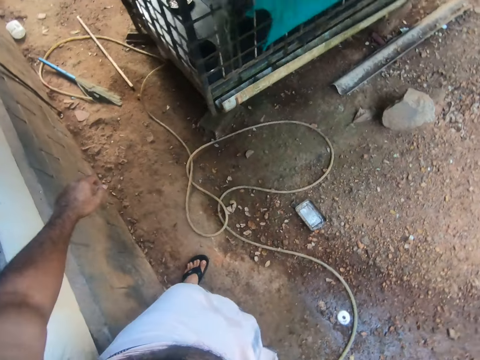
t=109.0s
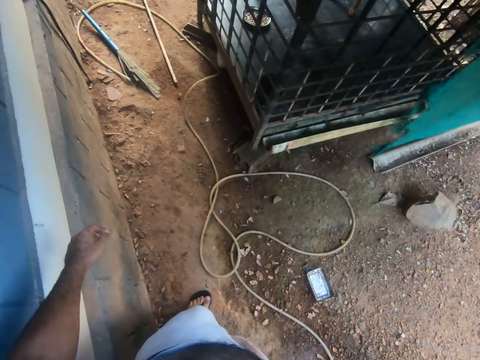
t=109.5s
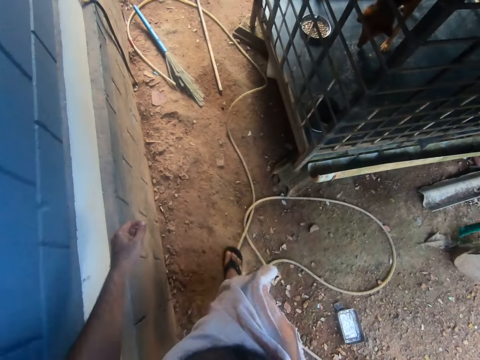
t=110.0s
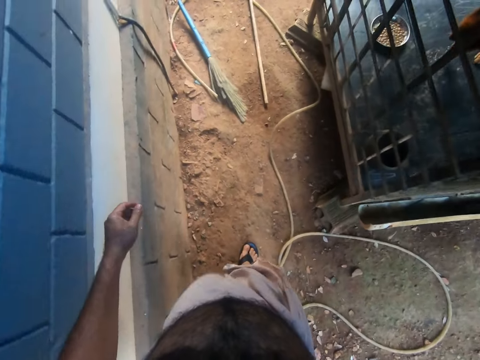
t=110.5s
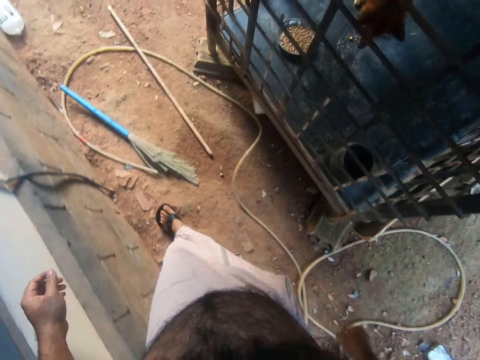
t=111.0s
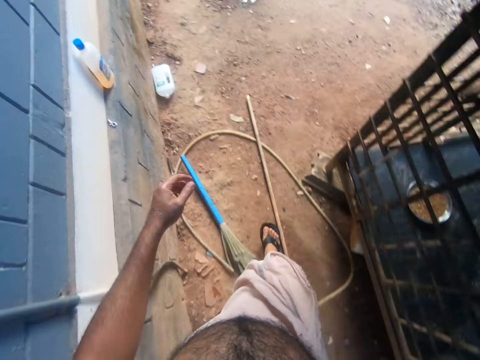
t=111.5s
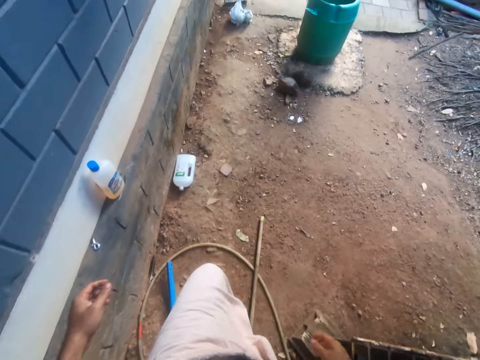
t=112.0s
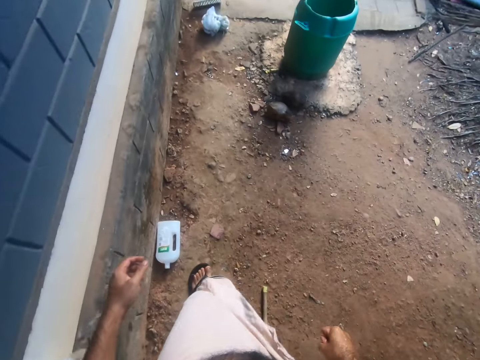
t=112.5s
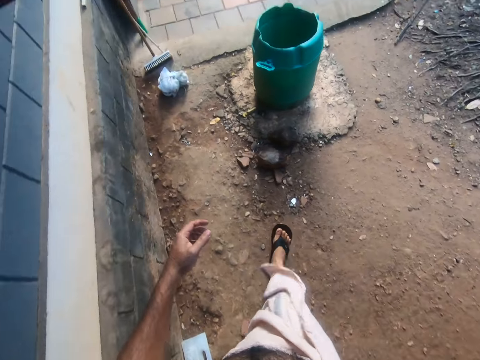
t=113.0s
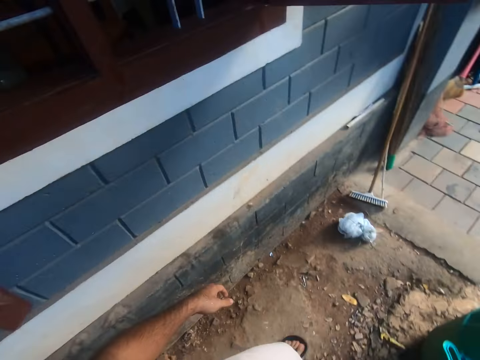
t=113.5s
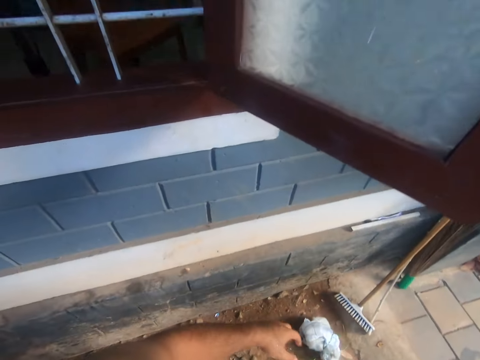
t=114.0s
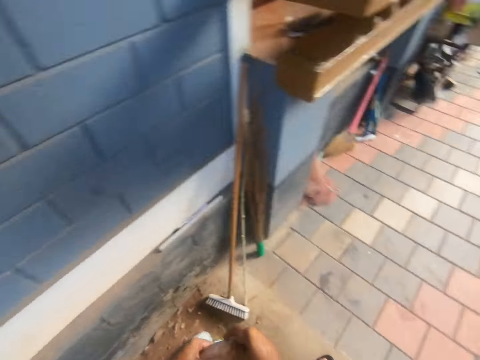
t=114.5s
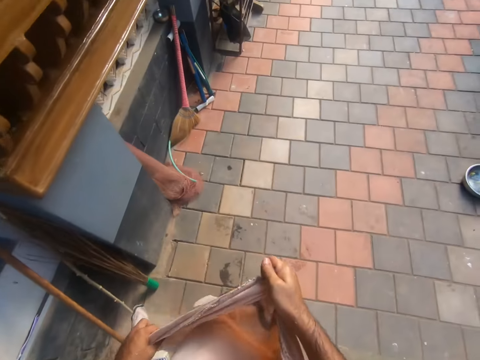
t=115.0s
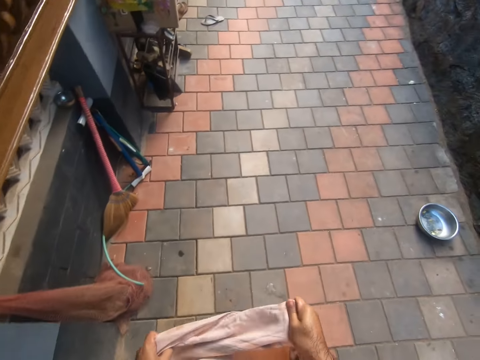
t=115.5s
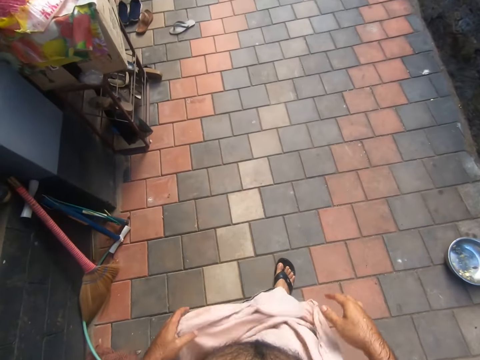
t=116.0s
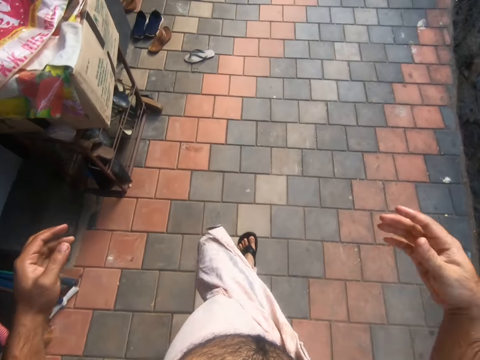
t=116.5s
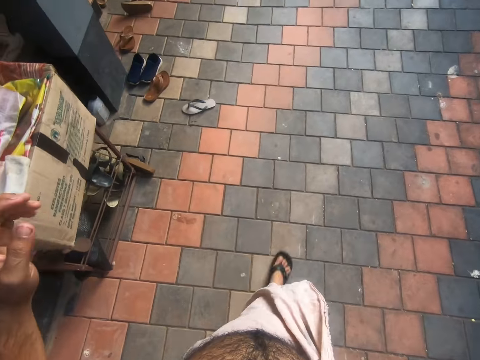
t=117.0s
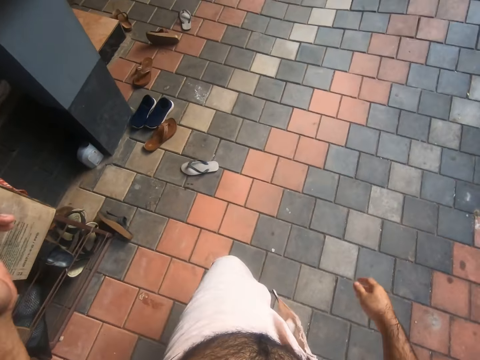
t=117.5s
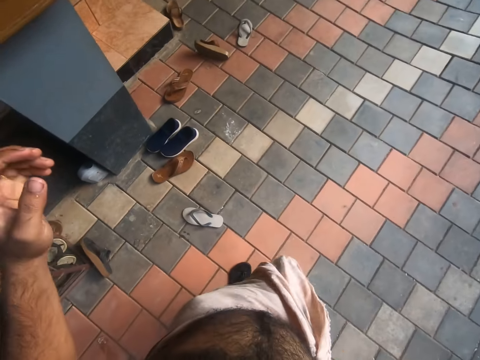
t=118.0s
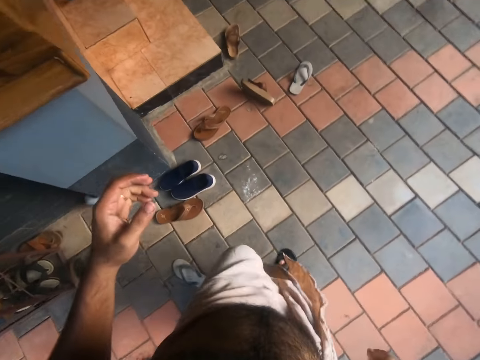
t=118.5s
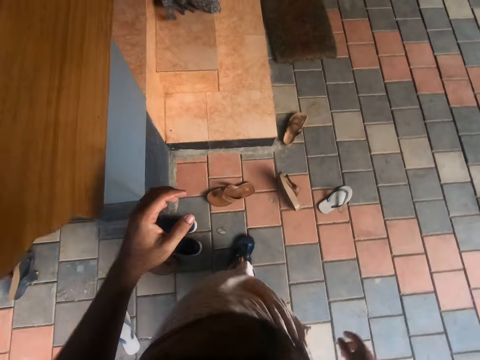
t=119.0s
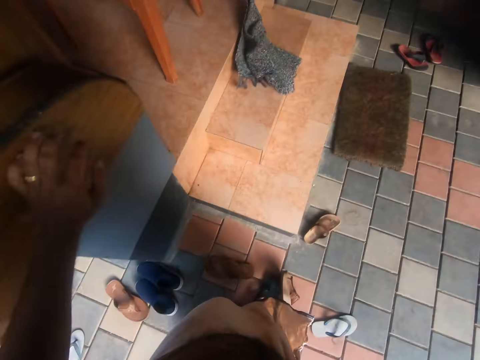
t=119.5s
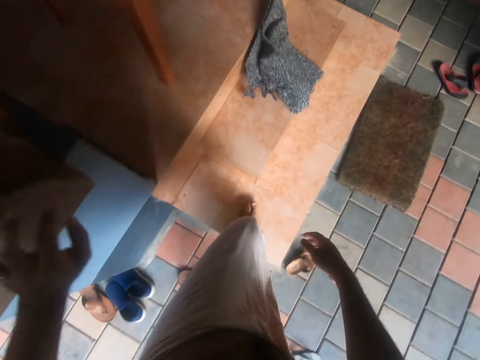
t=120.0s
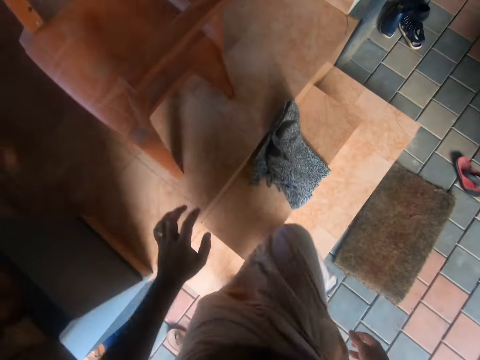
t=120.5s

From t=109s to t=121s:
The camera wearer closes the tap. They walk towards the house. They wipe hands on the cloth.

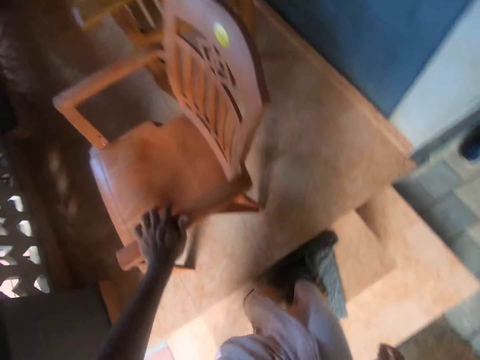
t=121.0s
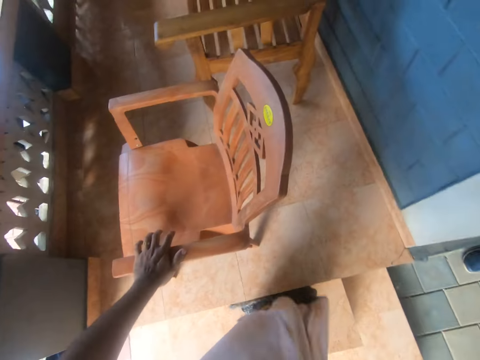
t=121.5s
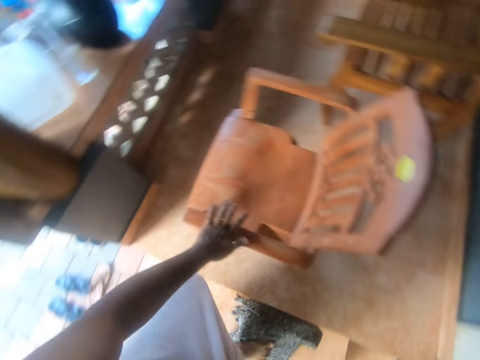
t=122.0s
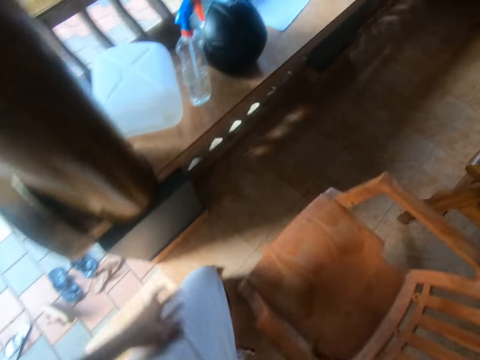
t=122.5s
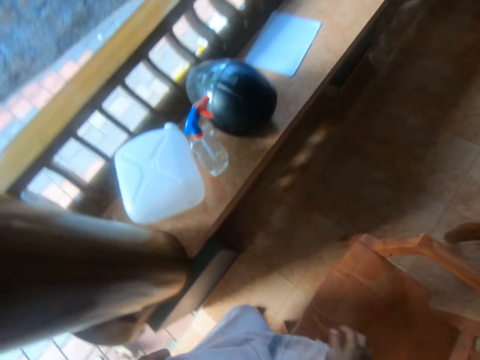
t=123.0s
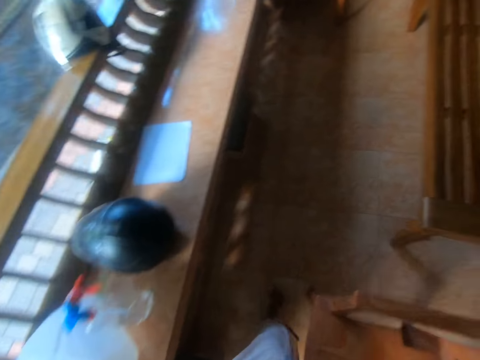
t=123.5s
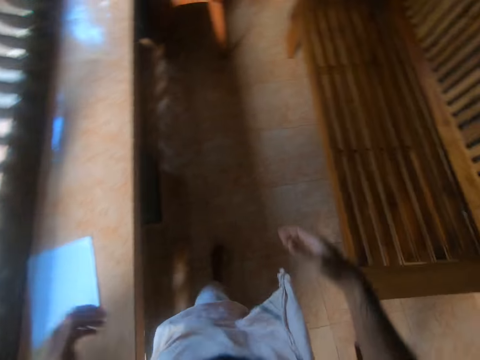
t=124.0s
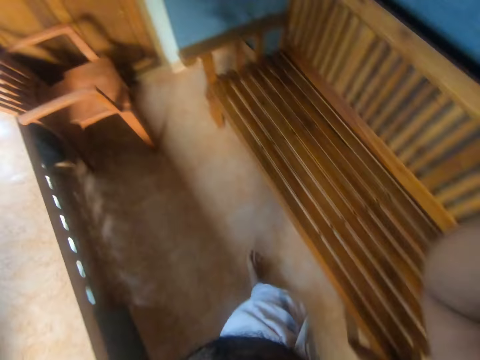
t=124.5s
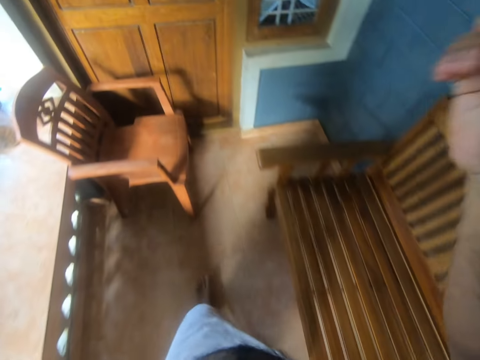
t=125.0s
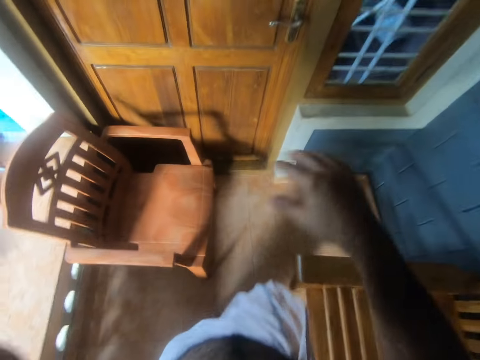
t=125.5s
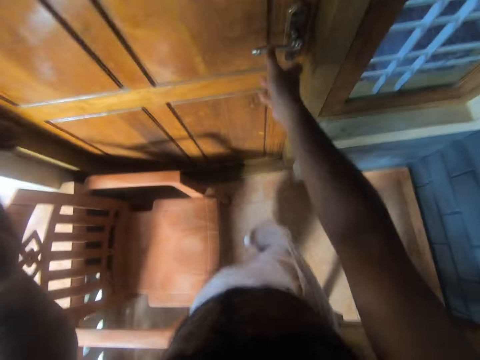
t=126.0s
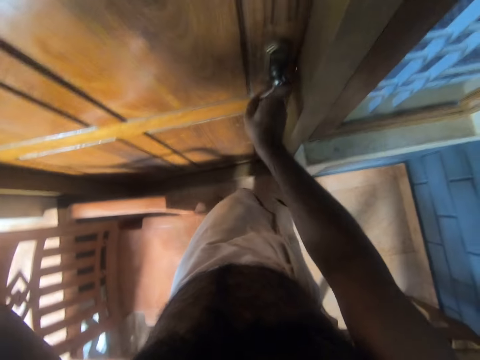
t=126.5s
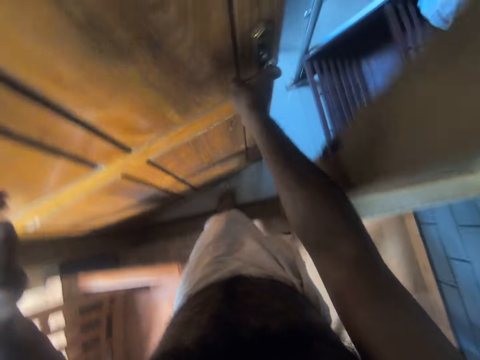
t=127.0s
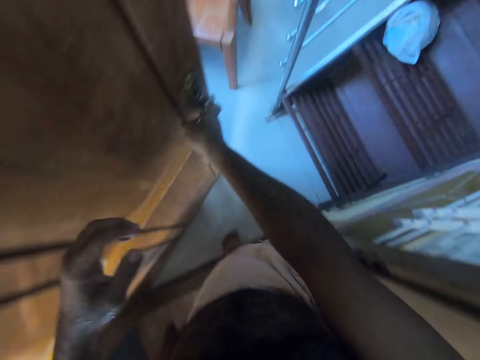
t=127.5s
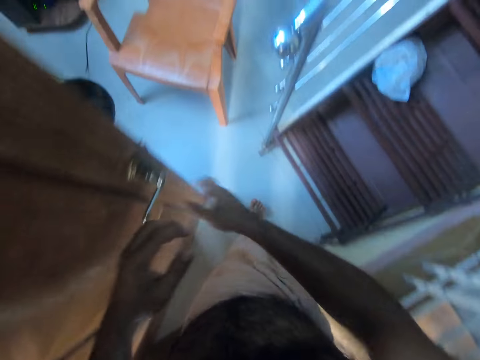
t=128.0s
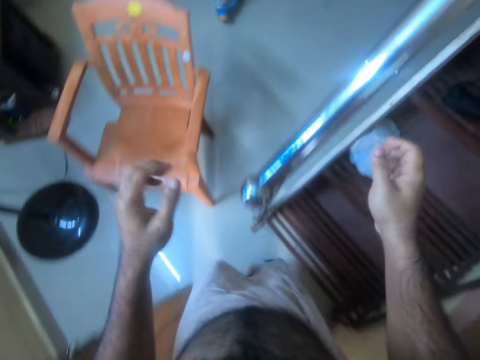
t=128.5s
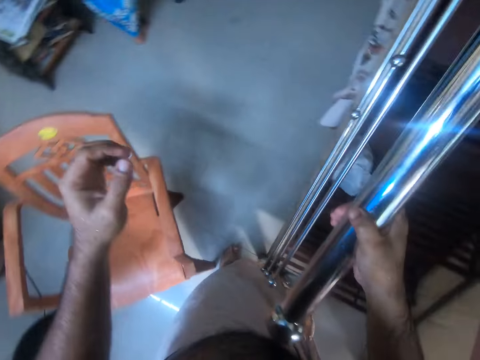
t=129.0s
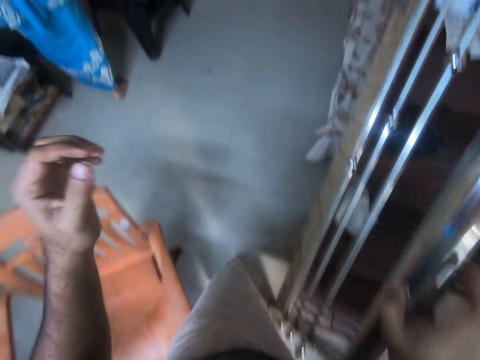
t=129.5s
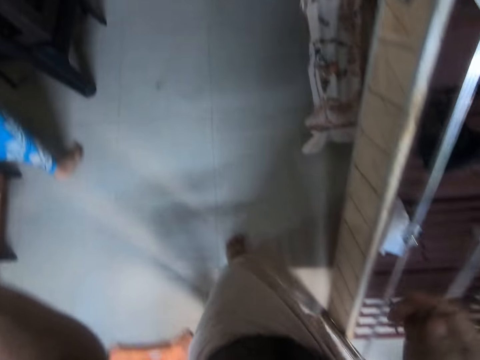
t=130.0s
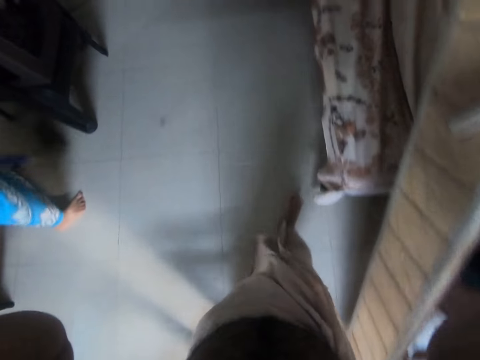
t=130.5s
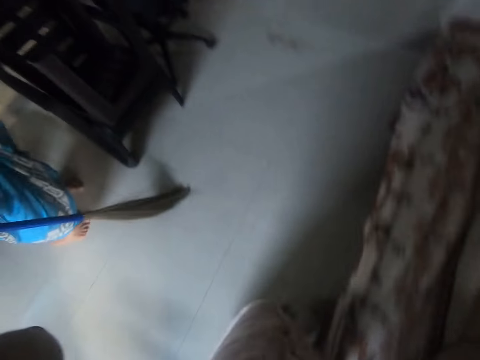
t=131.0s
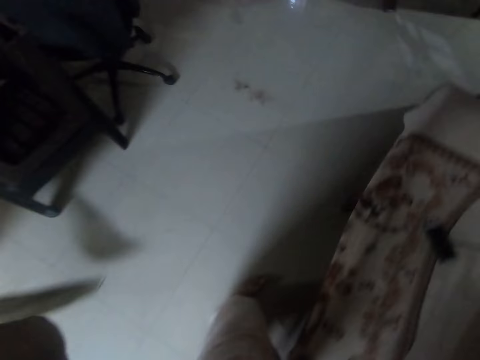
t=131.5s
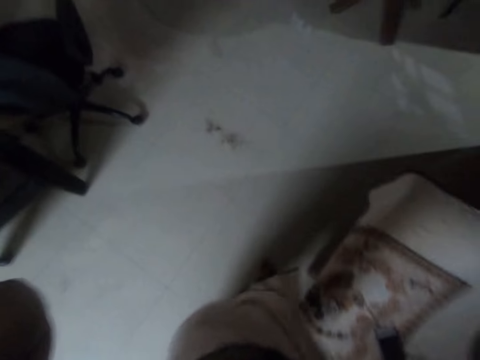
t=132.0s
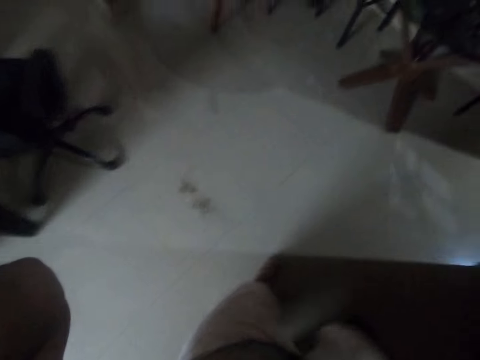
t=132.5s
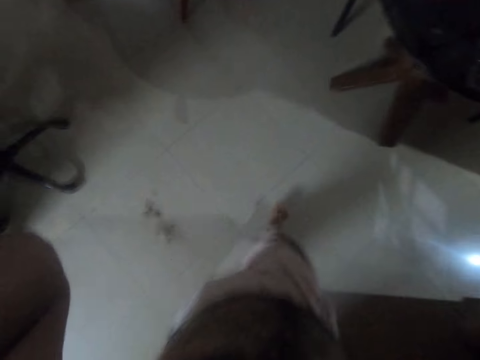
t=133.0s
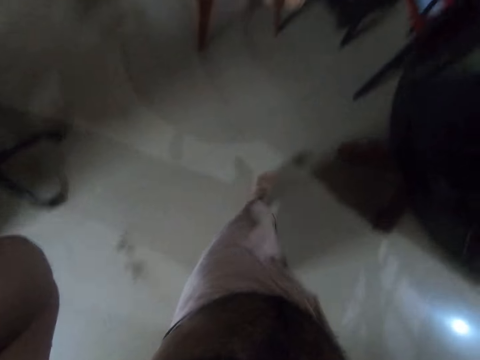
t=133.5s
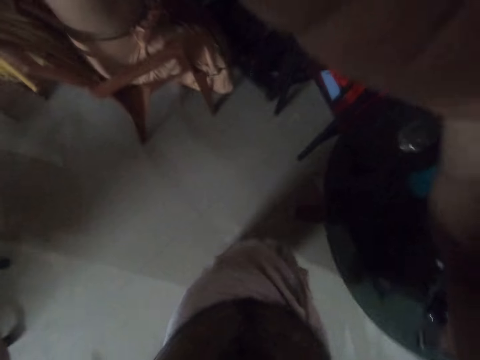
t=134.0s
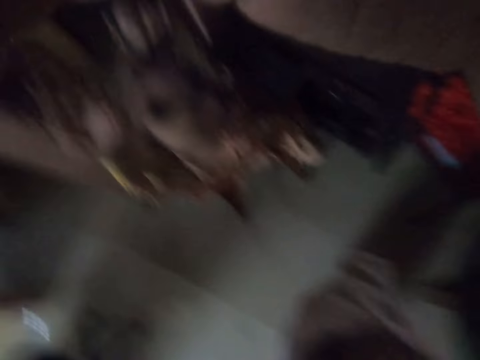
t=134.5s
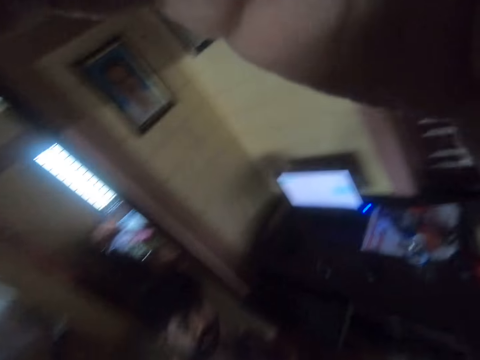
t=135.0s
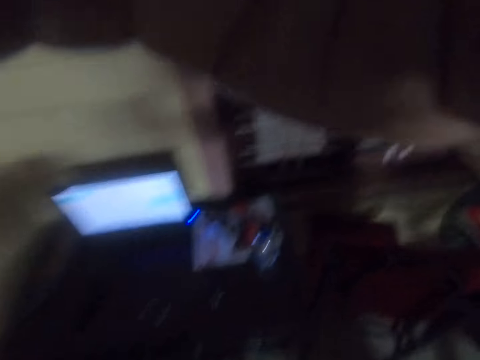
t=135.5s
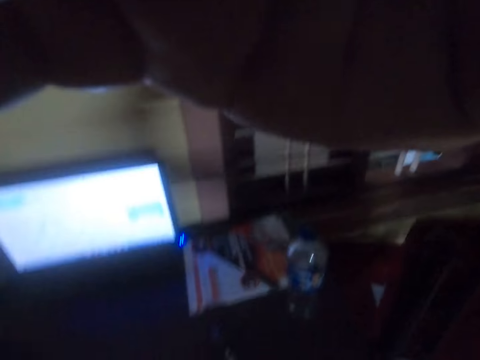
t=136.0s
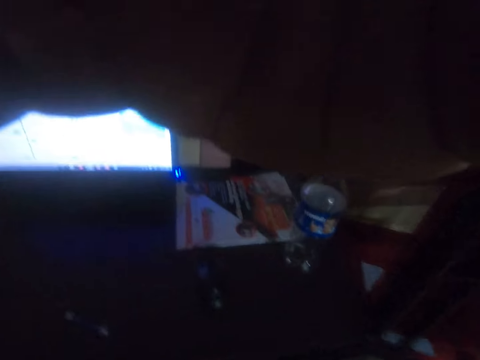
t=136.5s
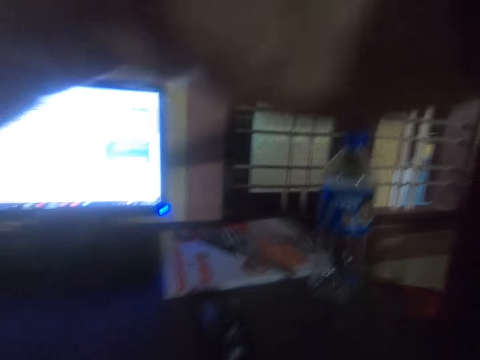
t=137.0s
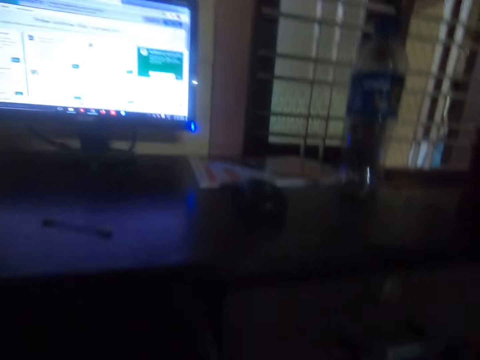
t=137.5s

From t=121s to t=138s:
The camera wearer walks towards the house. They enter the house. They raise their right hand towards something and withdraw the right hand from something. They open the door. They walk towards the room. They hold the rail with the right hand. They tilt the camera.
